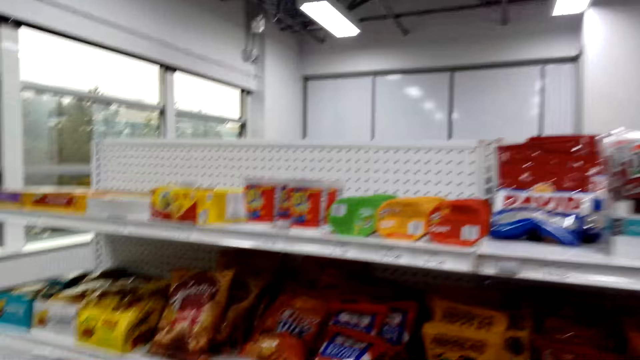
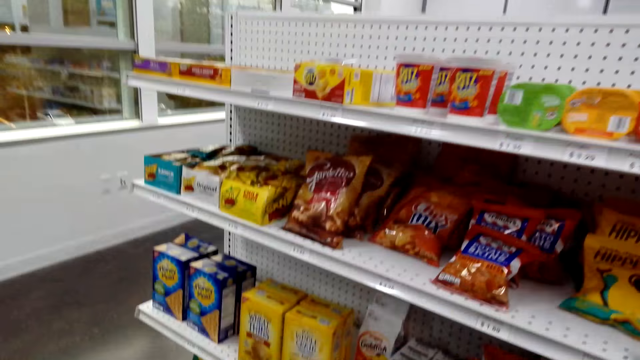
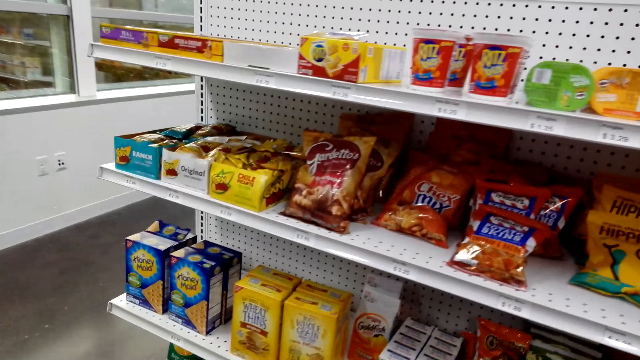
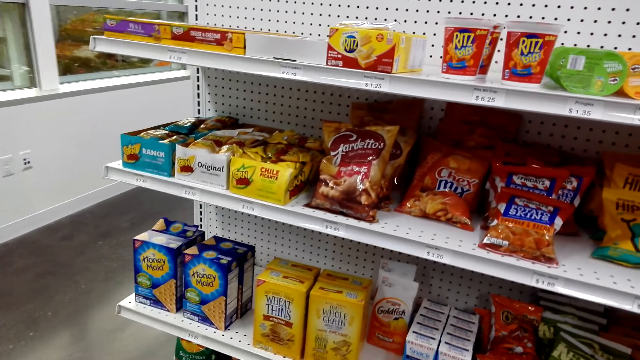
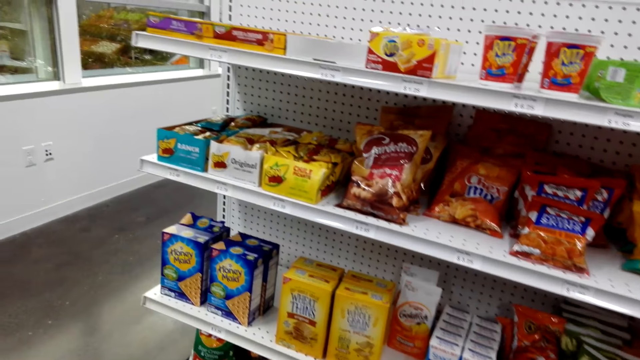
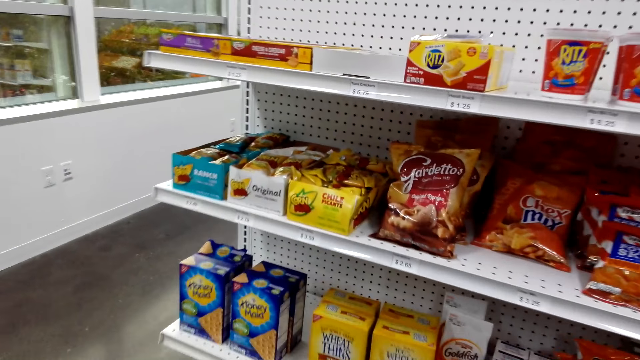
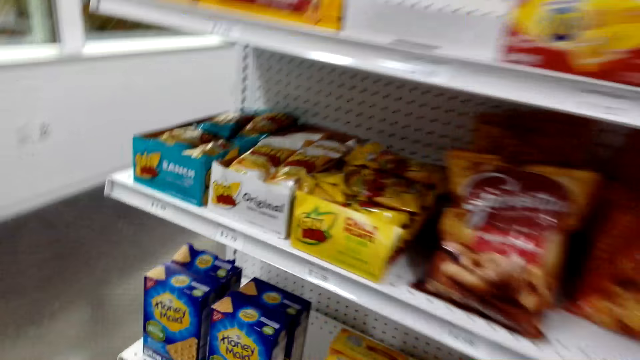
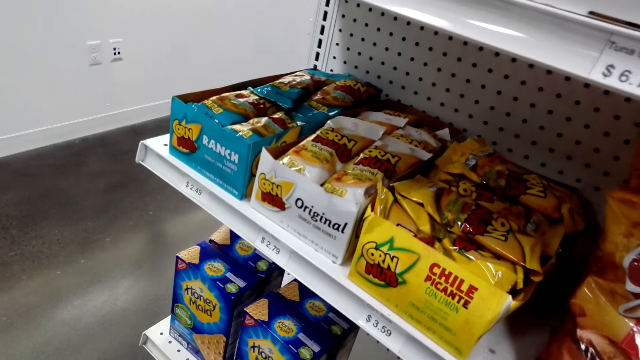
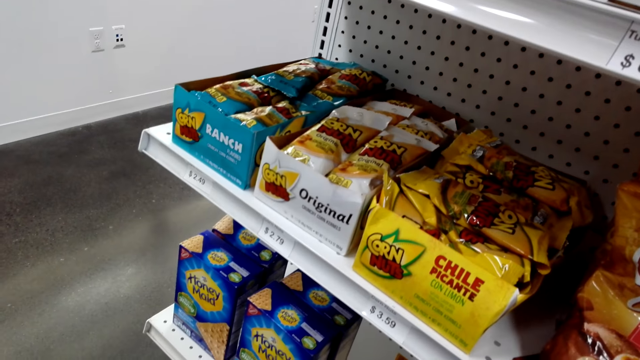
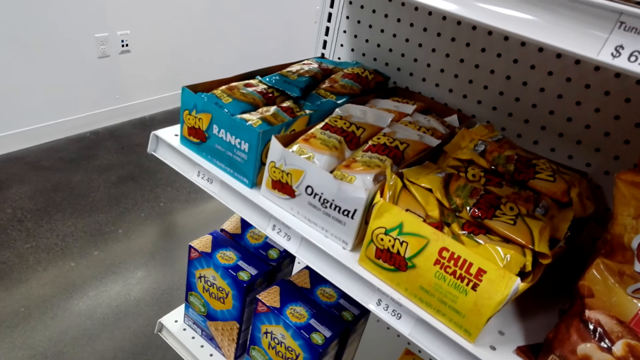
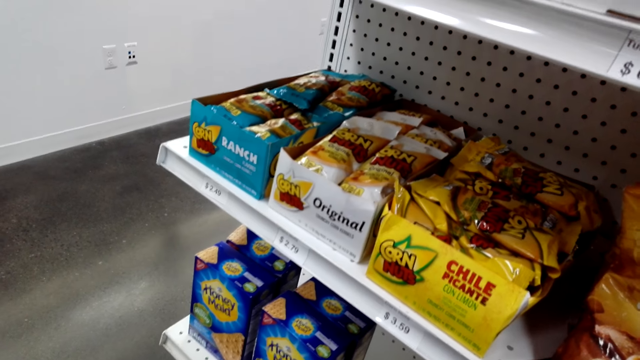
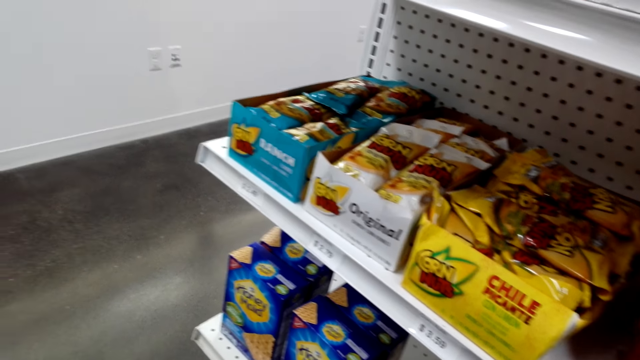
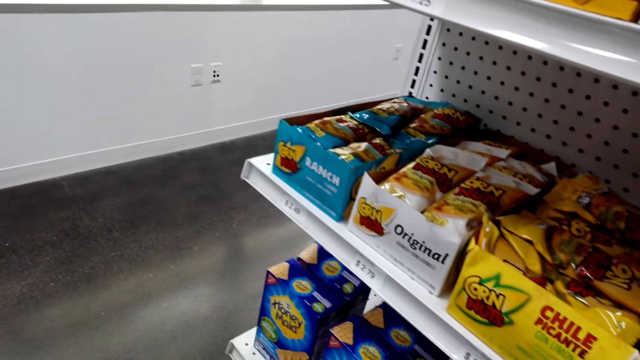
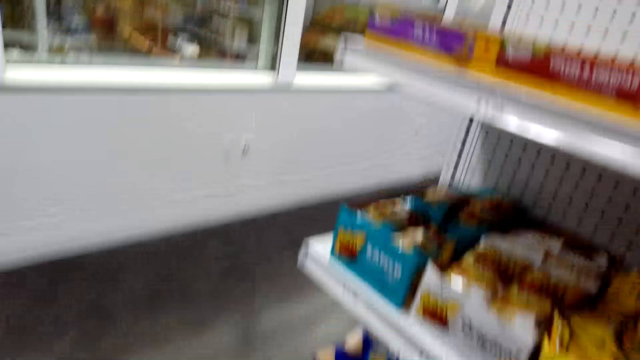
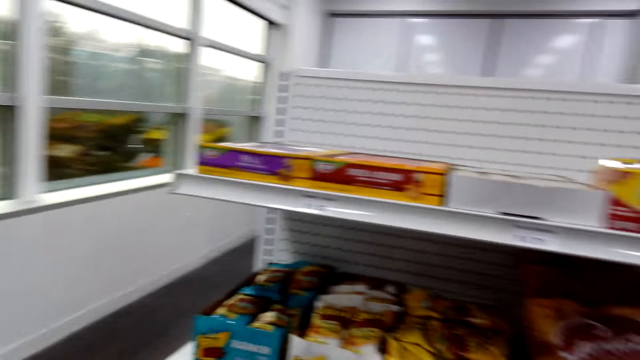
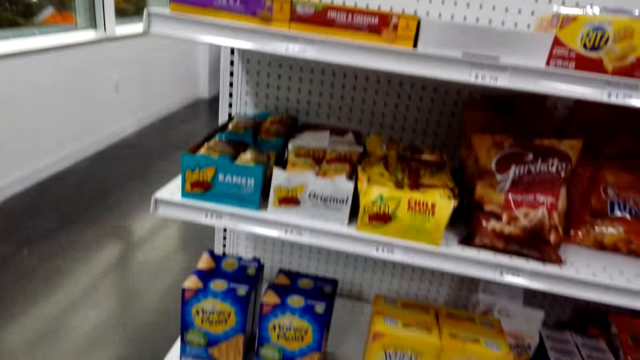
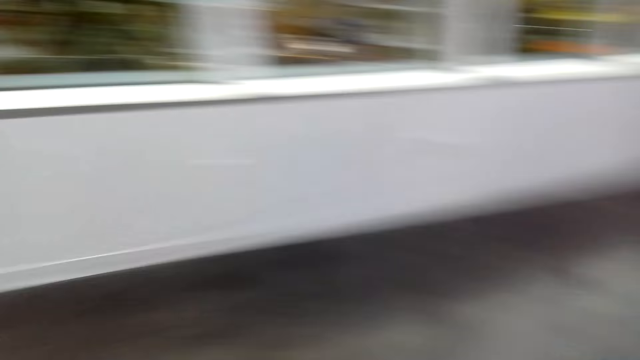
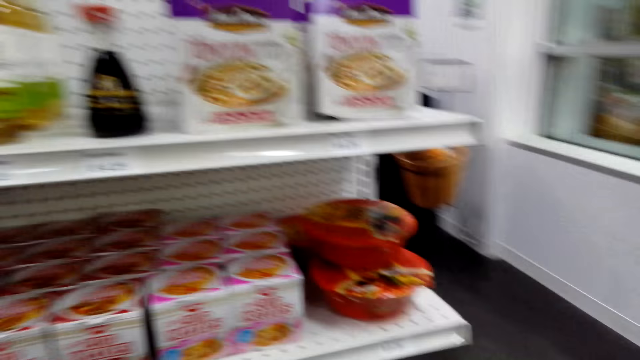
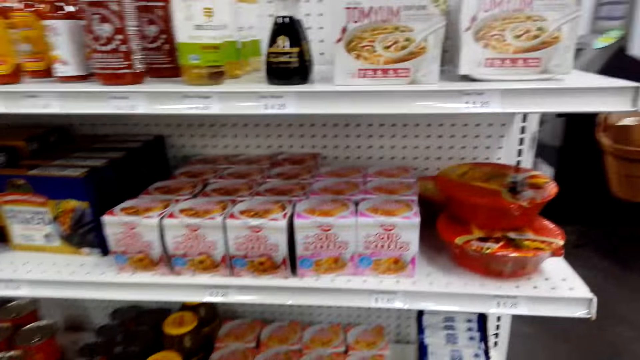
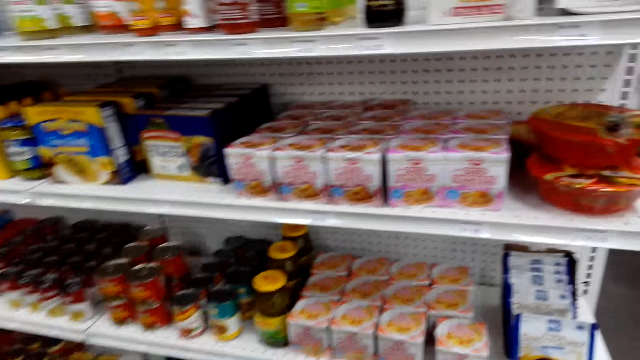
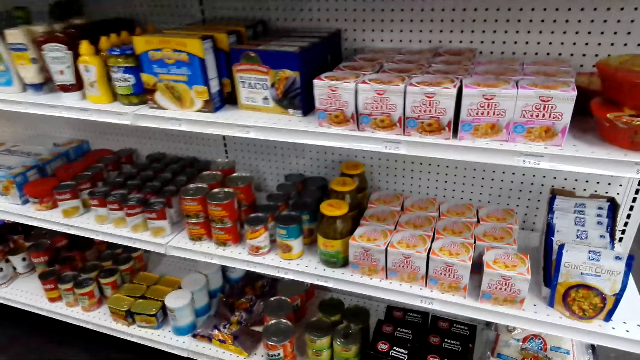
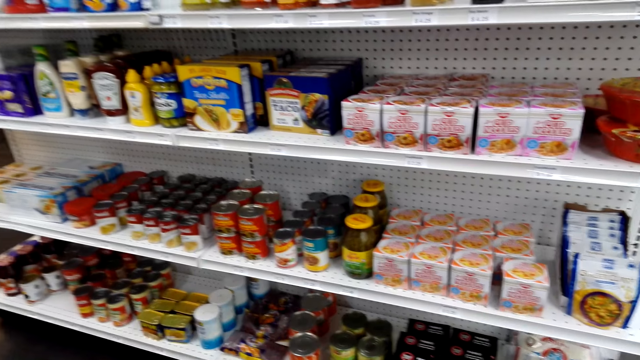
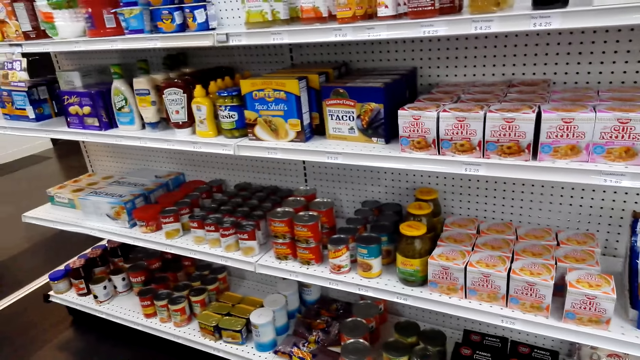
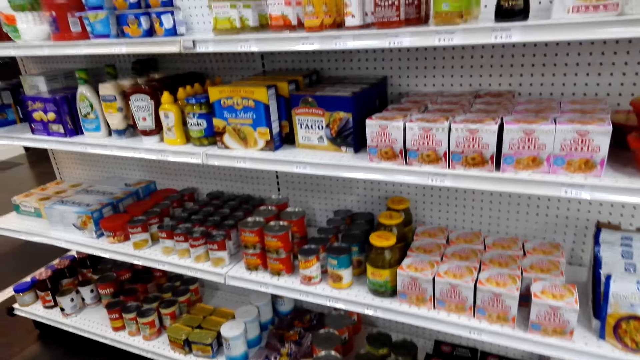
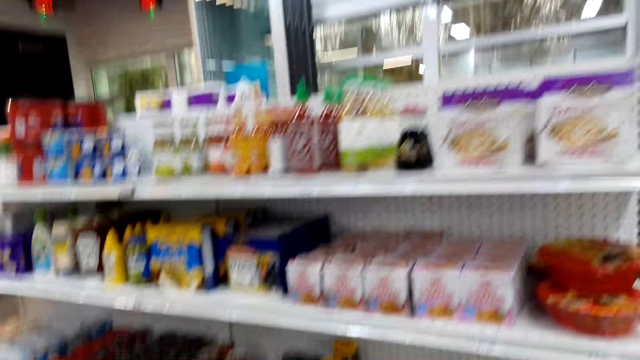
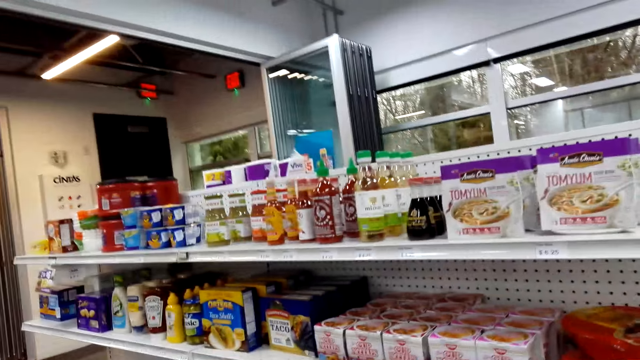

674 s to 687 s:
The camera wearer moves forward. They turn around. They look around.

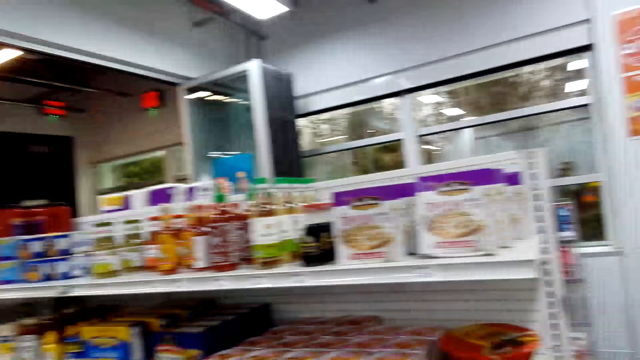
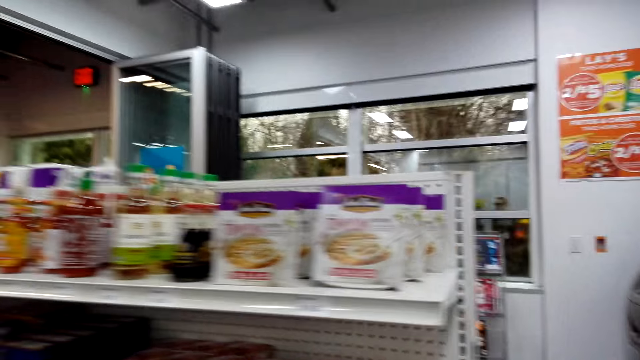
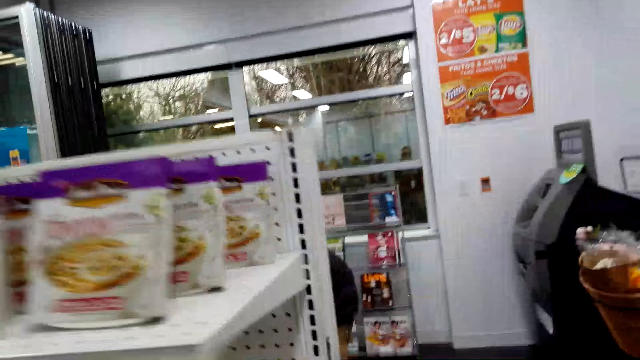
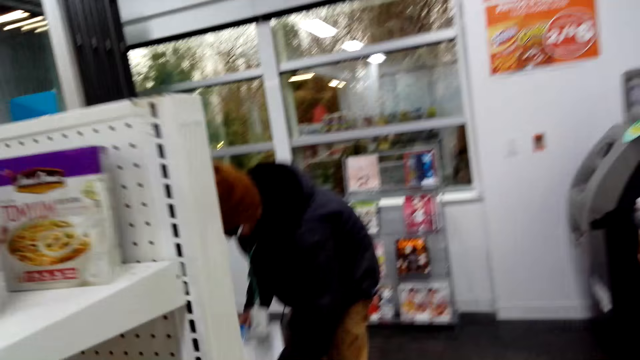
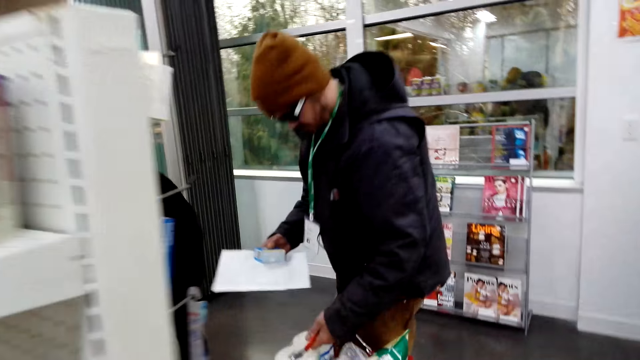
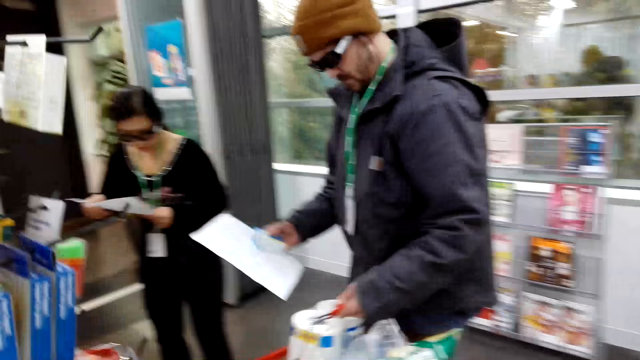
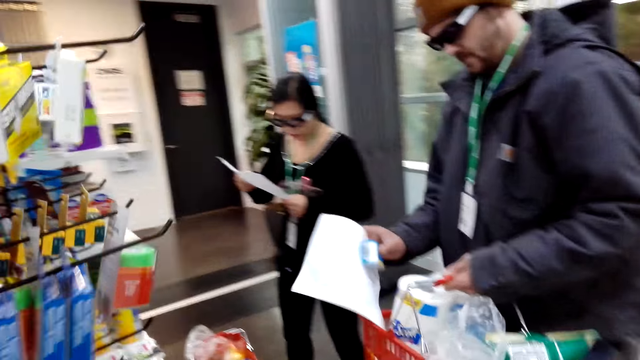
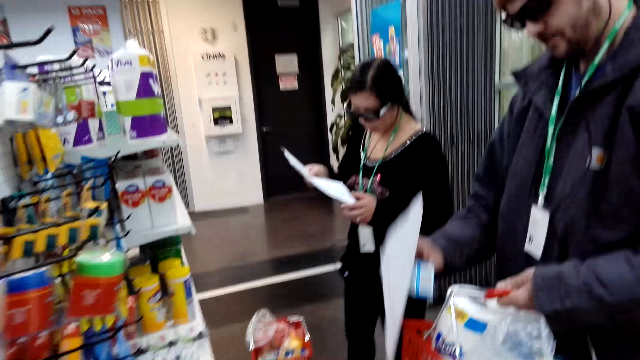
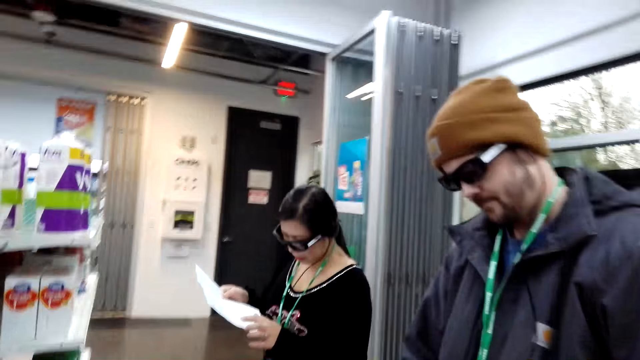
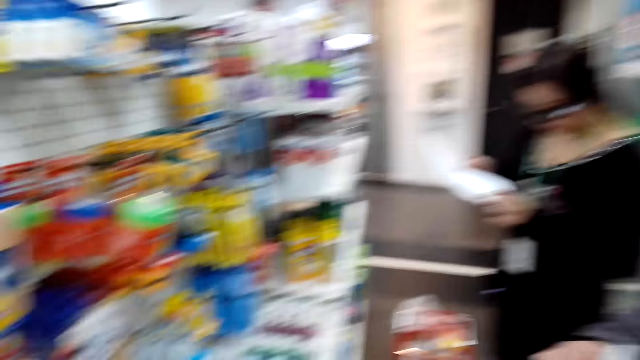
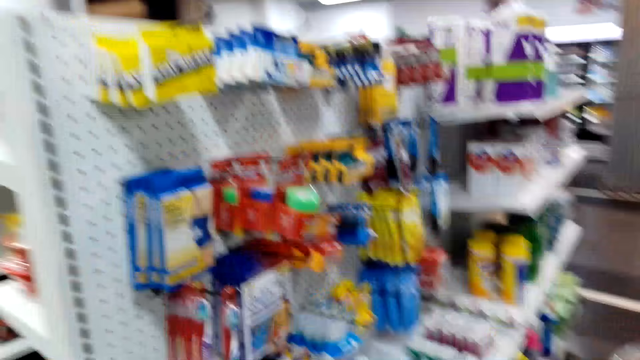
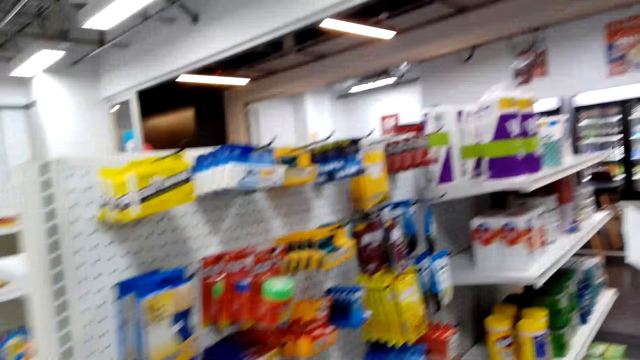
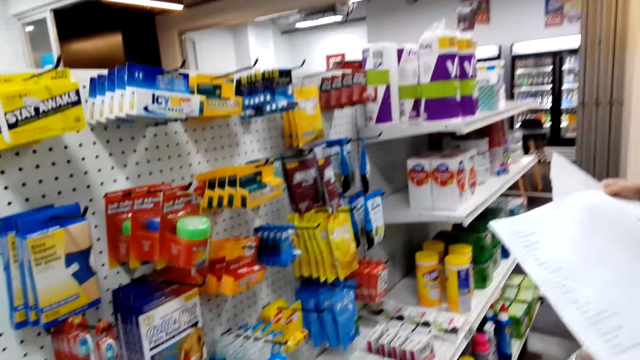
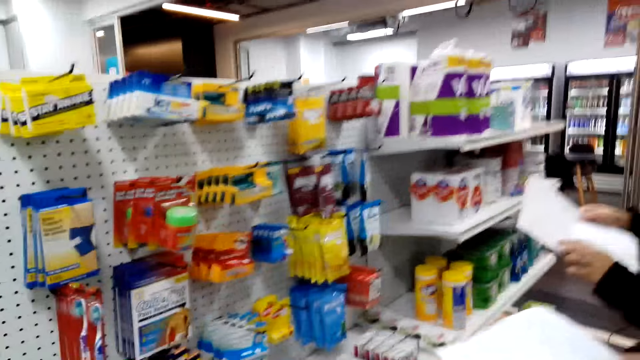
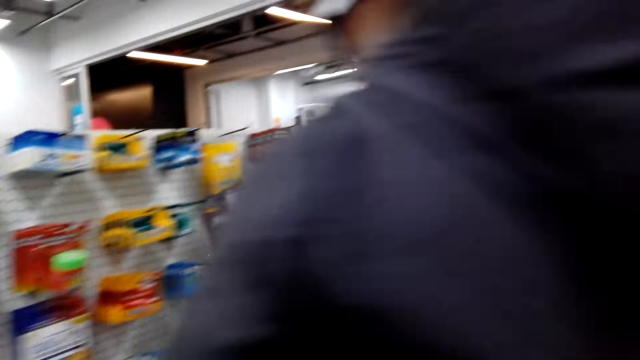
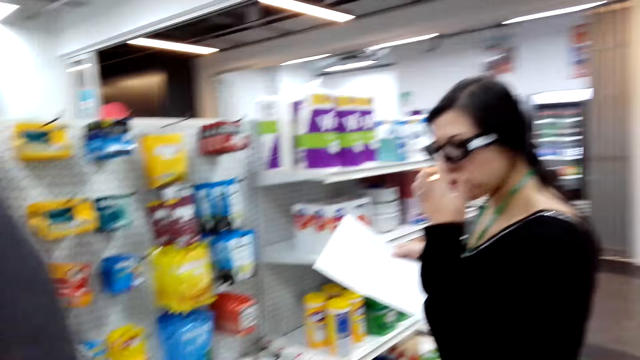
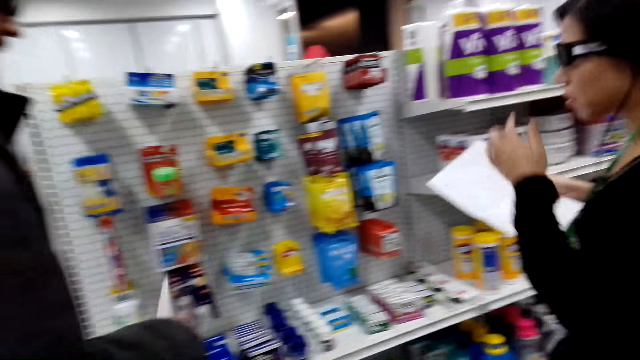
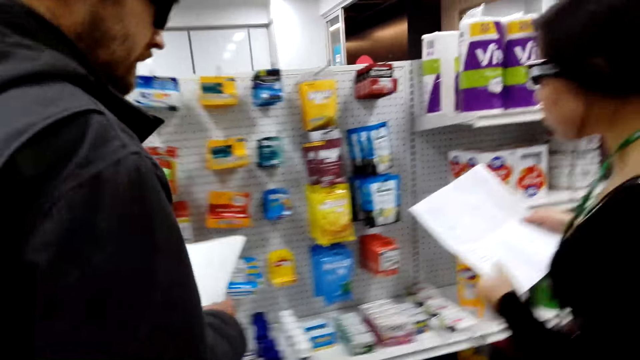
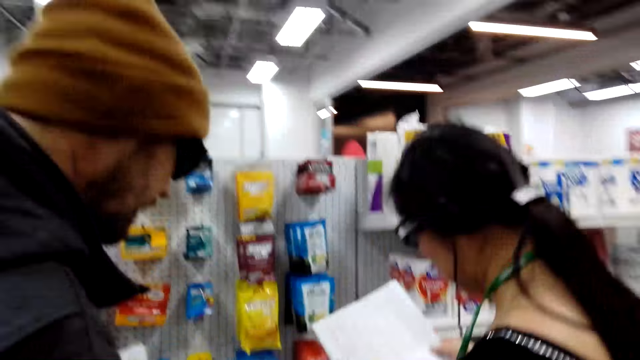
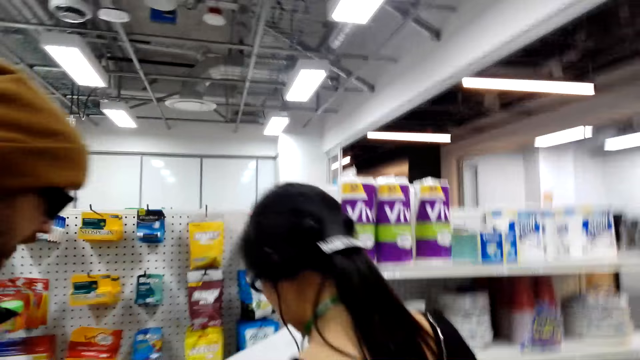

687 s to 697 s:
The camera wearer walks around. They look around.
